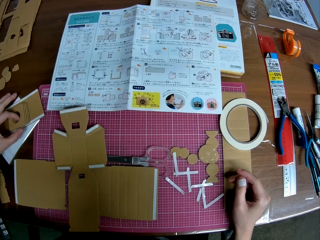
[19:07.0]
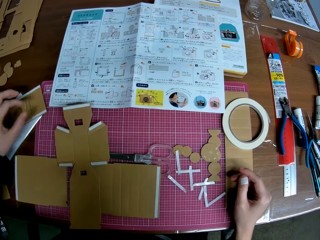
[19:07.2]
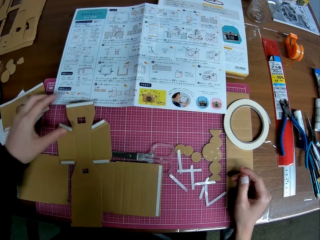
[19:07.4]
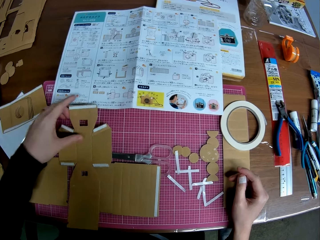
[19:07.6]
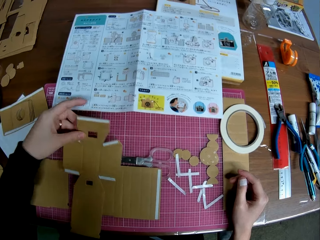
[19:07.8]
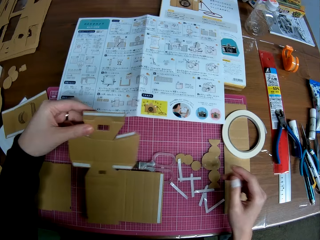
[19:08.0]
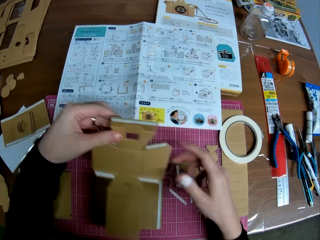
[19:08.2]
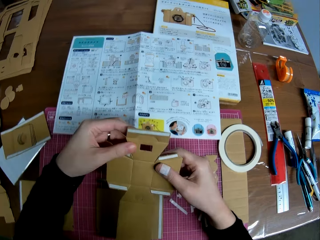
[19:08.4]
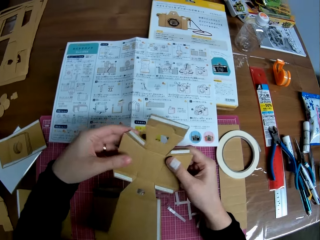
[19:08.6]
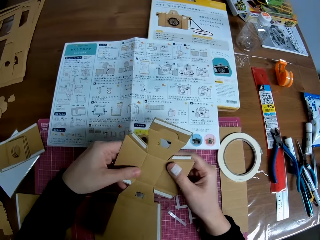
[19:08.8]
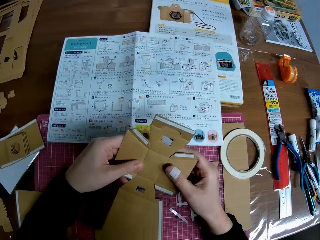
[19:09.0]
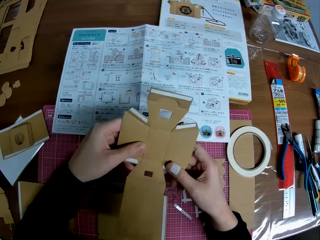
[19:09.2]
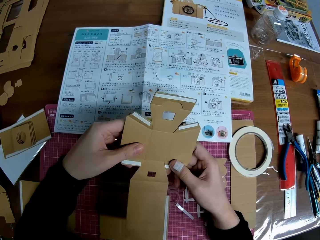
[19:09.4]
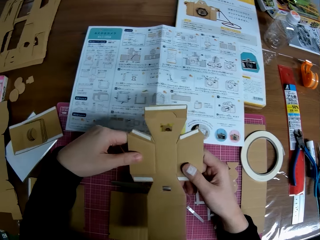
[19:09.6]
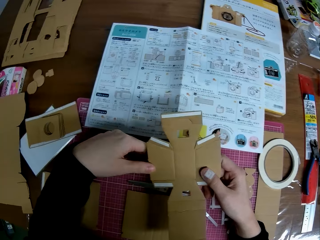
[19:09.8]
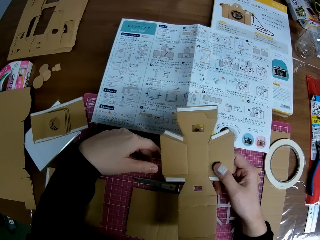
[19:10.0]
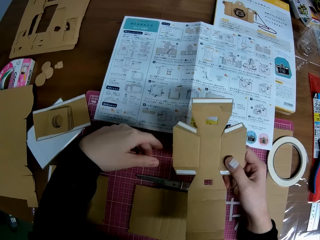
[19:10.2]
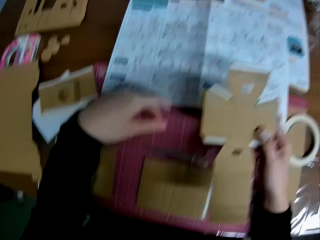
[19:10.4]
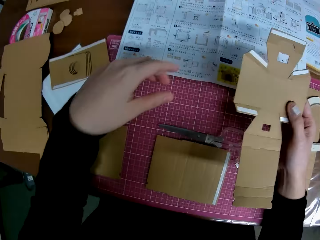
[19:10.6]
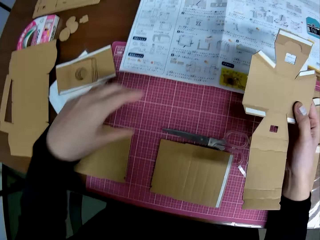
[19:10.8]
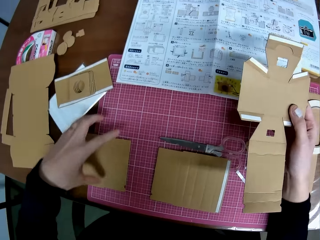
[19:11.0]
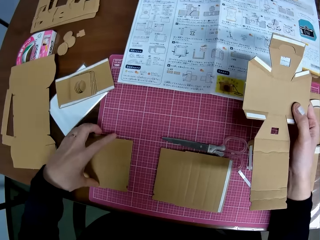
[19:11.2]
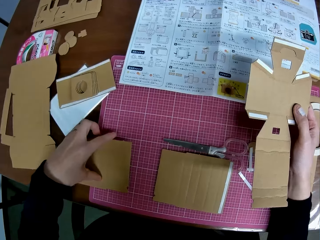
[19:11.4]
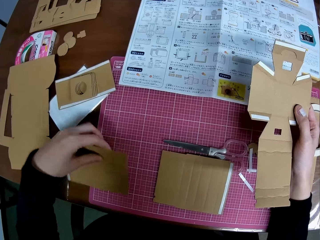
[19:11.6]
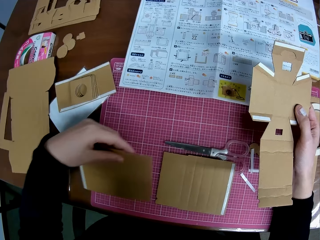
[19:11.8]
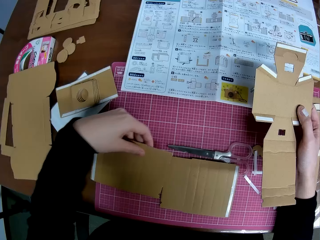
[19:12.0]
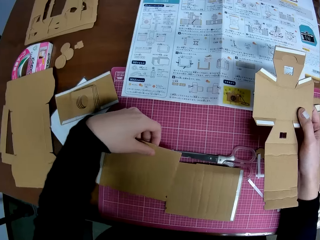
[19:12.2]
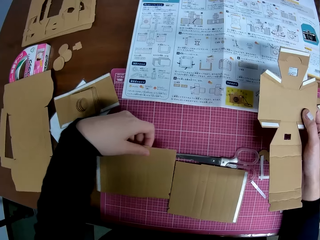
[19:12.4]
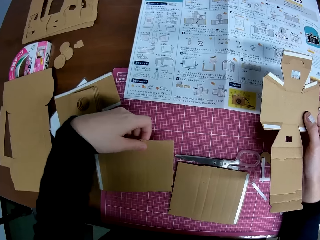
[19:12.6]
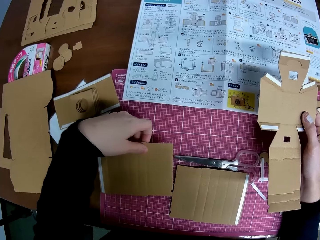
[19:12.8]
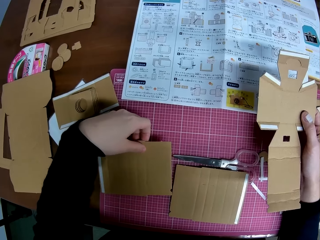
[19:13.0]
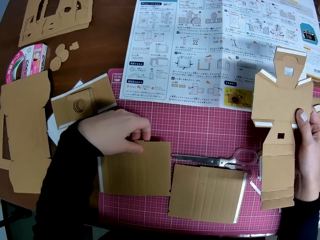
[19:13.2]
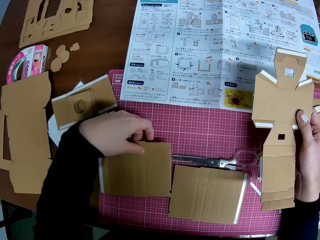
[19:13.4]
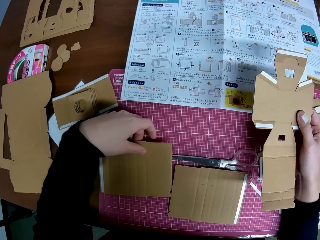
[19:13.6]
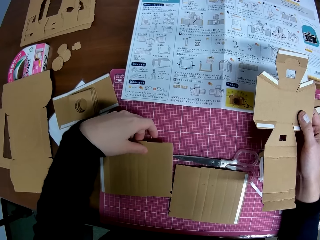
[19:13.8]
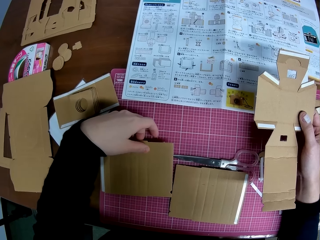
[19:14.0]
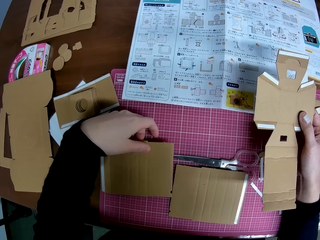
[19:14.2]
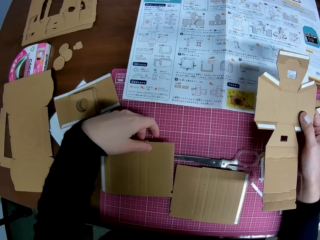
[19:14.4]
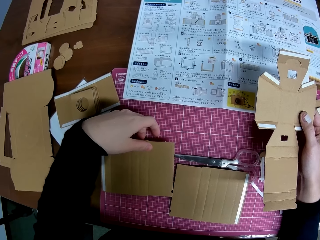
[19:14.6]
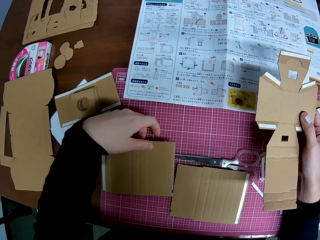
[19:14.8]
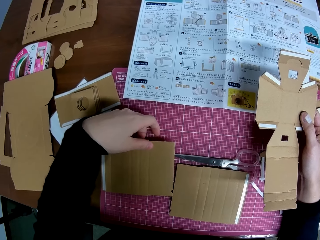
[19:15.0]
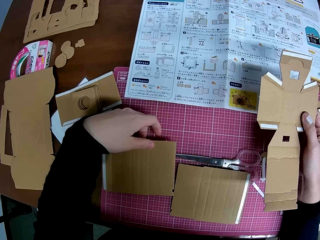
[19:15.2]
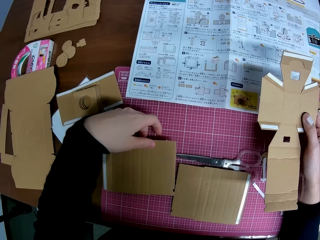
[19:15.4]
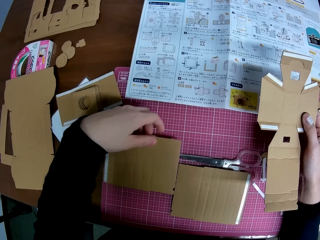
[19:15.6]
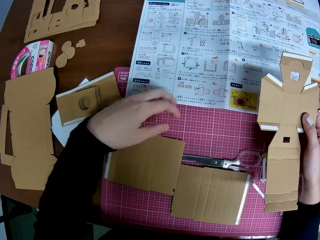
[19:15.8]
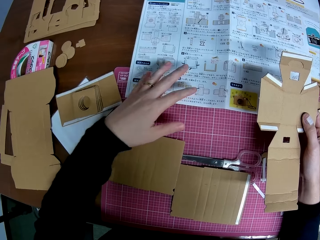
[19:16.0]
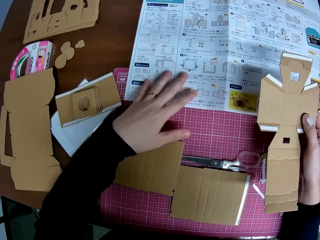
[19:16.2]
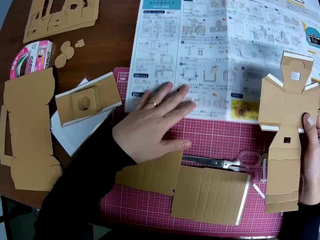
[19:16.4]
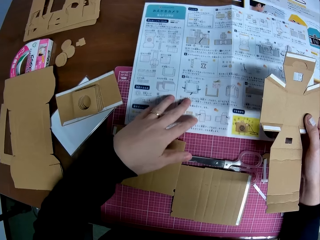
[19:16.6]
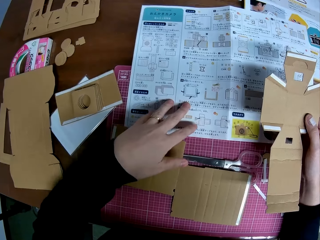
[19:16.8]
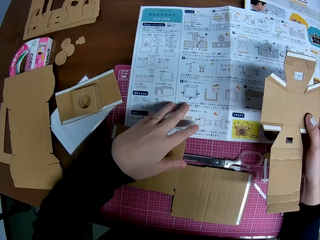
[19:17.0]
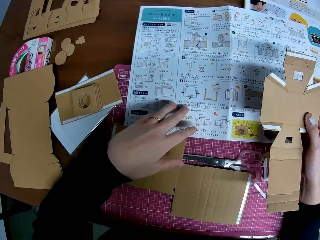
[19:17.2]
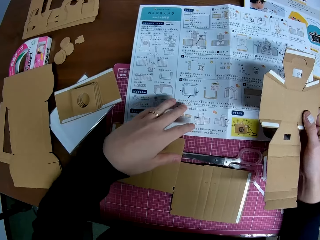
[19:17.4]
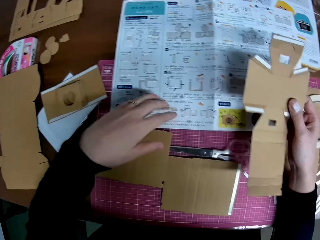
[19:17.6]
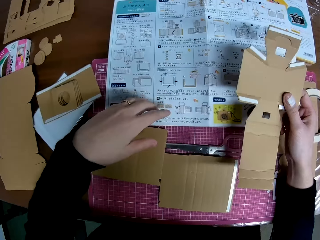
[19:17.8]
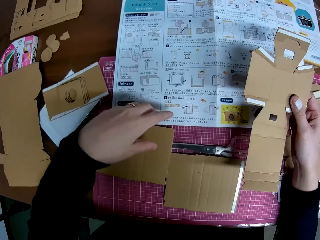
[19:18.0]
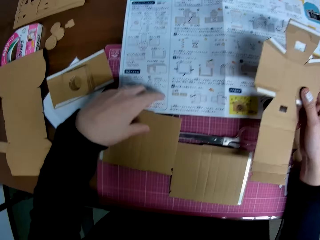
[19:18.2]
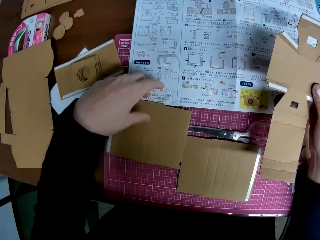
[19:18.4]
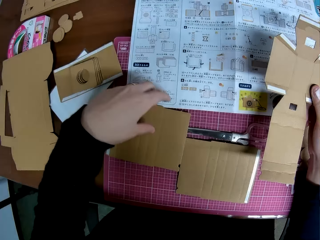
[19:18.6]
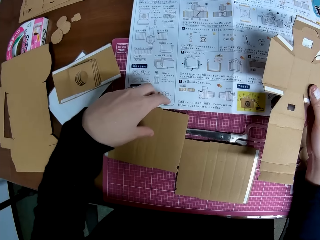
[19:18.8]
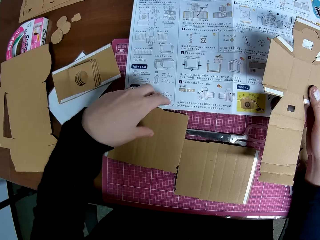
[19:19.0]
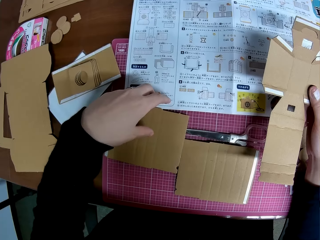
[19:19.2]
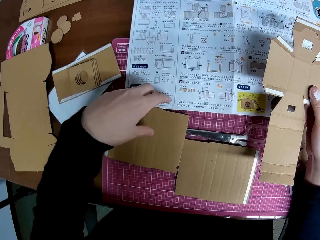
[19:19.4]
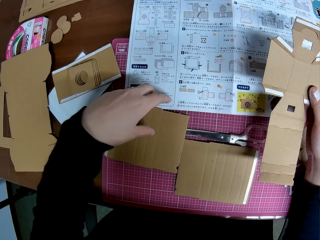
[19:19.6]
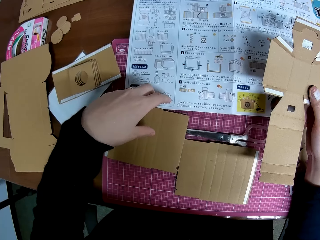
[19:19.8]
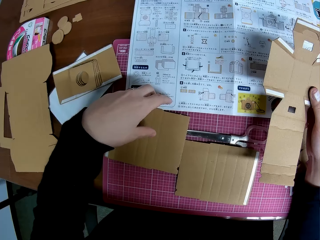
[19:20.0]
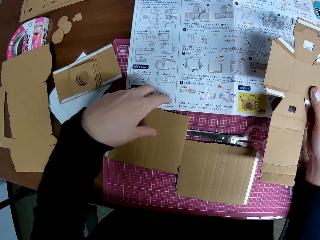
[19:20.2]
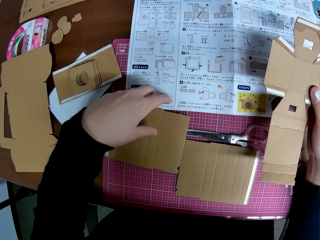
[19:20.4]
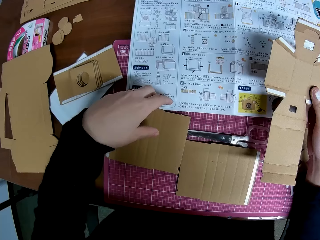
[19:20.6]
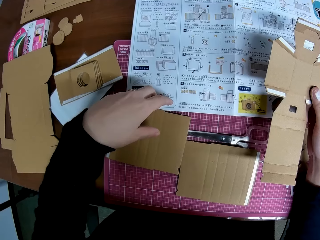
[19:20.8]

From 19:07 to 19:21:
The camera wearer picks up a taped carved shape on the table with his left hand. He passes the taped carved shape to his right hand. He adjusts another taped carved shape on the table with his left hand. He drags the instruction manual closer on the table with his left hand.

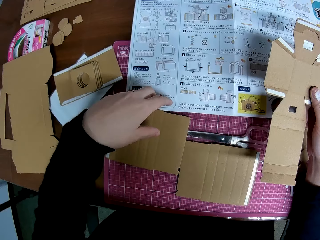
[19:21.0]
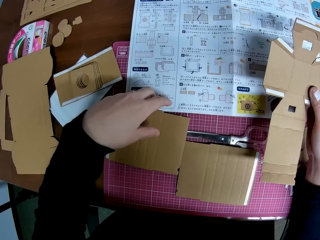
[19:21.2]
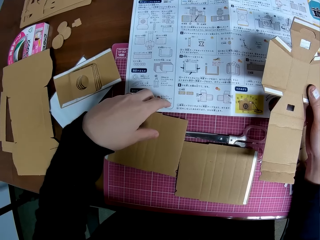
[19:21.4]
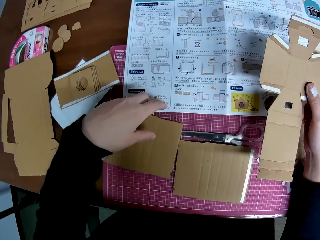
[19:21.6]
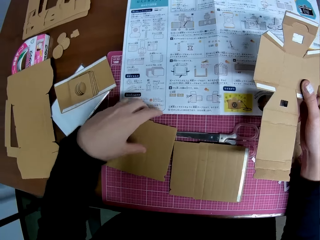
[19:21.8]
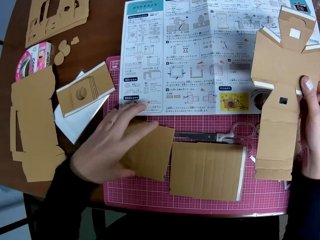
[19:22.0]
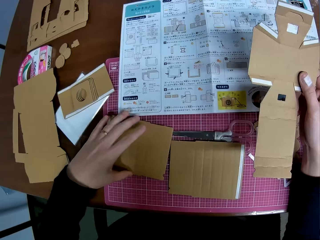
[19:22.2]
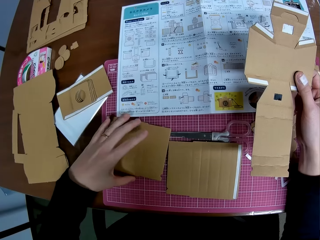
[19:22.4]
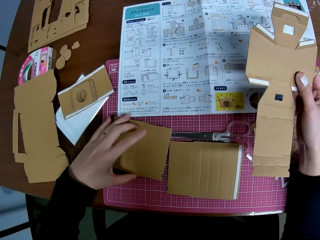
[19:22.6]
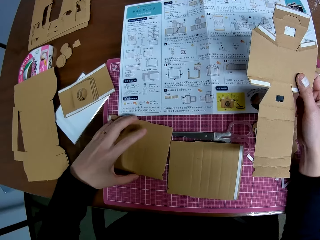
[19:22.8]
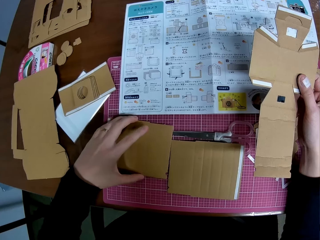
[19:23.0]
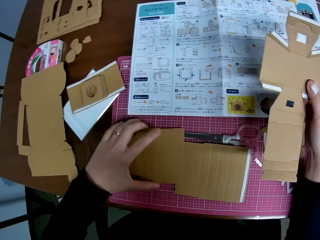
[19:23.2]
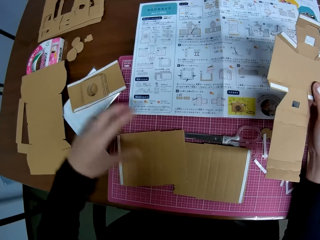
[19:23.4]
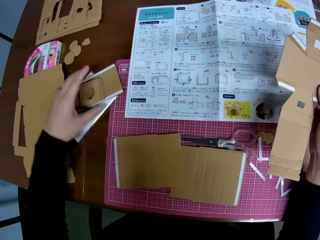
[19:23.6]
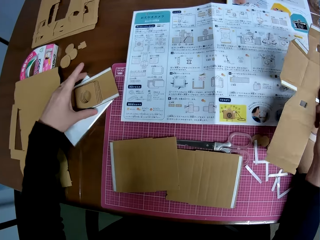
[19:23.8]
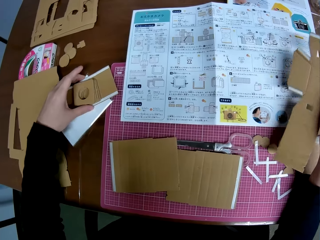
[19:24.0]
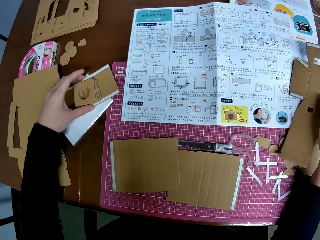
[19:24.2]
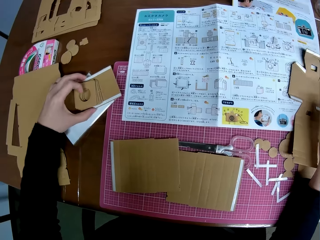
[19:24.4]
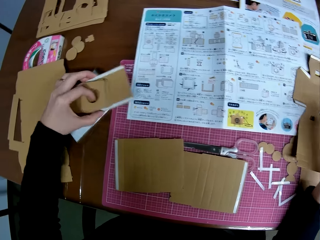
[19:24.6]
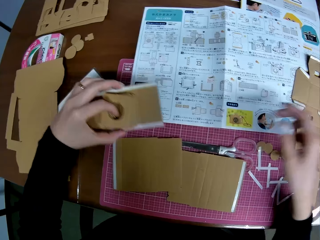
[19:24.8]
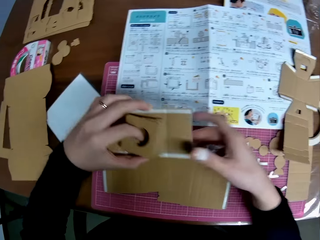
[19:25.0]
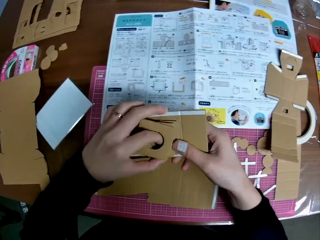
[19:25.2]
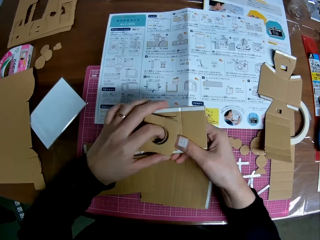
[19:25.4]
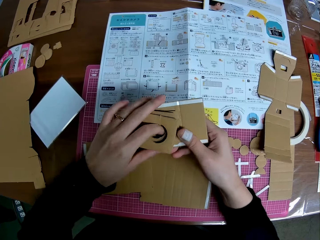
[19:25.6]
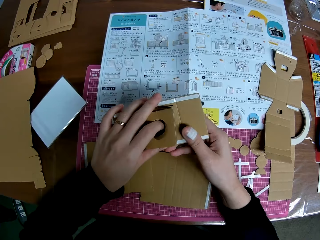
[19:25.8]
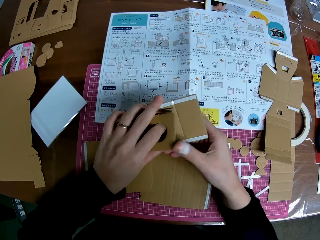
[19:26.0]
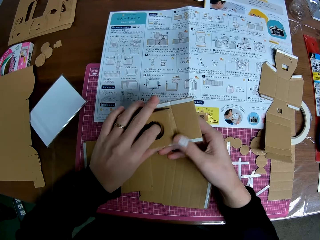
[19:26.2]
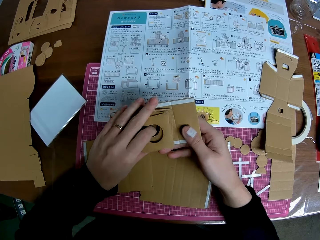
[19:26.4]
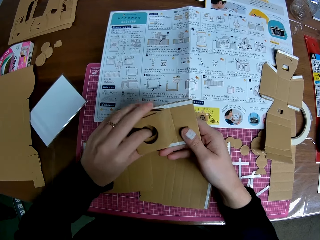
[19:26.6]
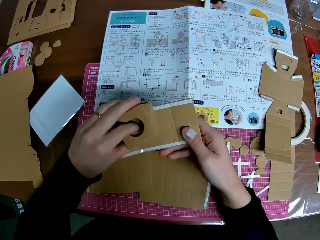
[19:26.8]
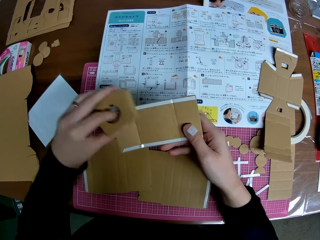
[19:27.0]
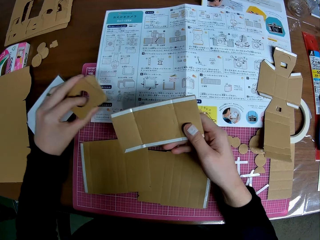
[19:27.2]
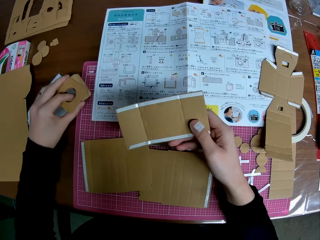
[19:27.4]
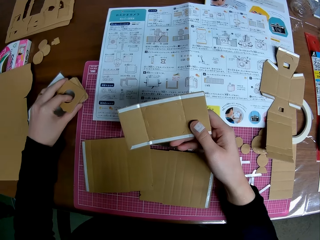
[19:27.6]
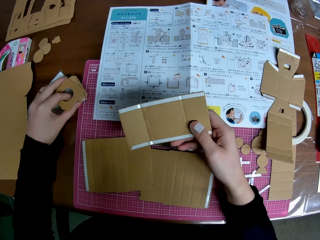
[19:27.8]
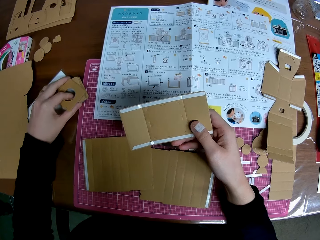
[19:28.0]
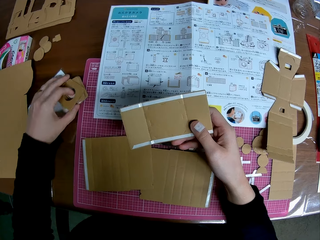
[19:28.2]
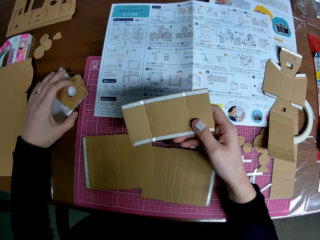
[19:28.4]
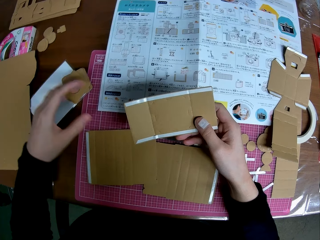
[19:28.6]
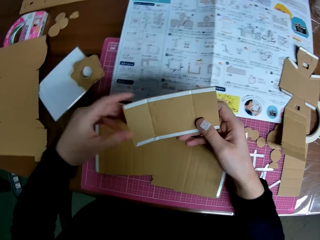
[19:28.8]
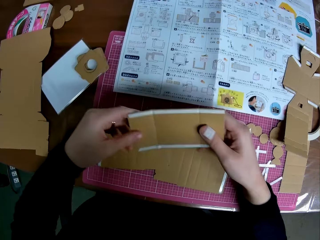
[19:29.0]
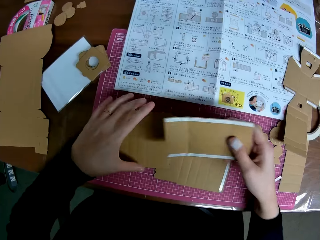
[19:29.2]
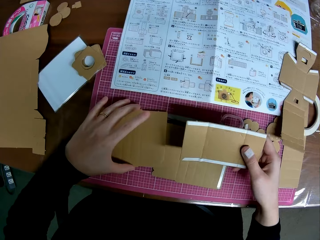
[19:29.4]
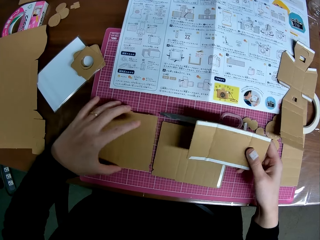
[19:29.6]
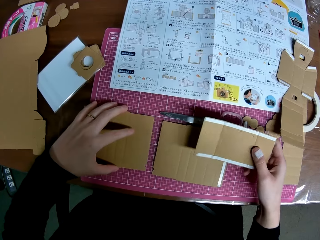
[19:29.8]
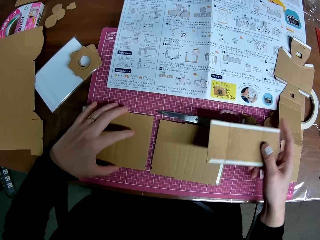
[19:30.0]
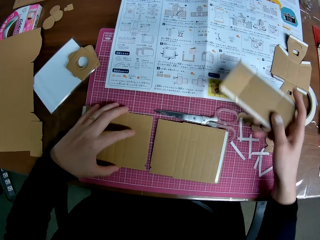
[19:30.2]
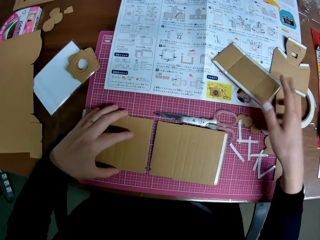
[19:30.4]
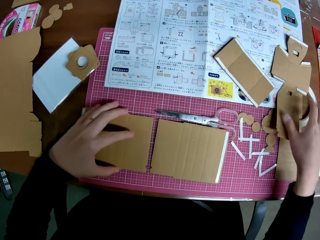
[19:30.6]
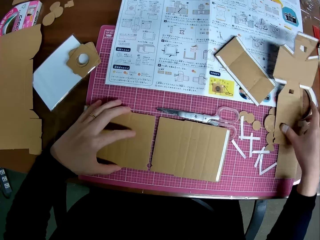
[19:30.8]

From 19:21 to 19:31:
The camera wearer adjusts the taped carved shape on the table with his left hand. He drops the taped carved shape in his right hand on the table. He picks up some carved shapes on the table with his left hand. He separates the carved shapes with both hands. He drops some folded carved shapes on the table with his left hand. He drops the taped carved shape in his right hand on the table.
